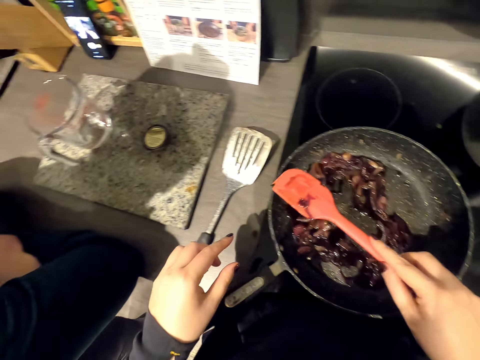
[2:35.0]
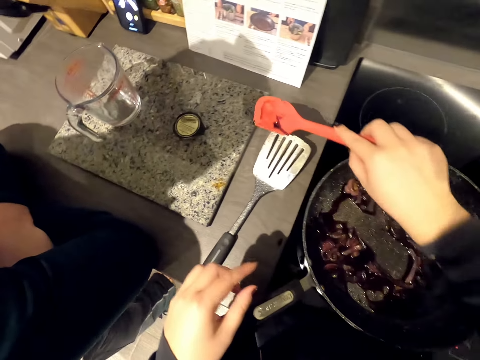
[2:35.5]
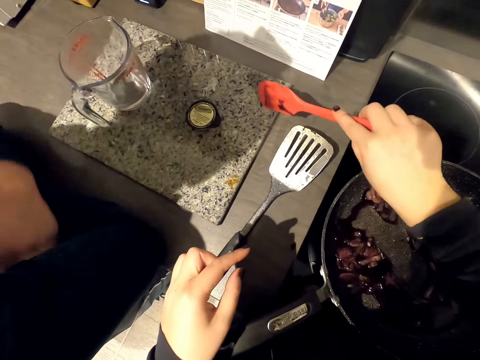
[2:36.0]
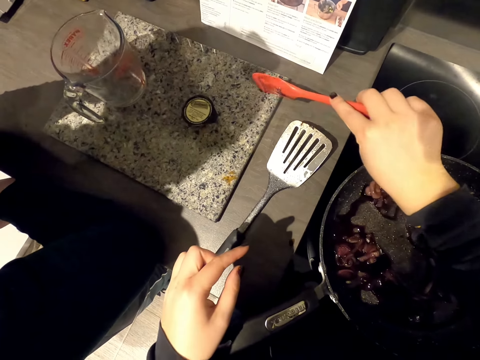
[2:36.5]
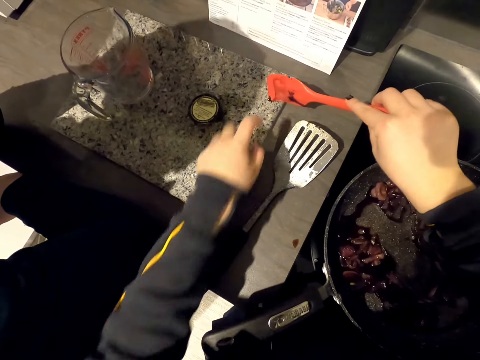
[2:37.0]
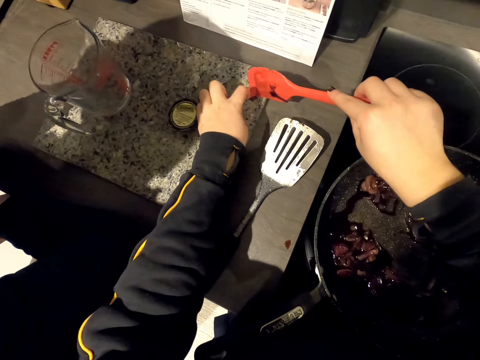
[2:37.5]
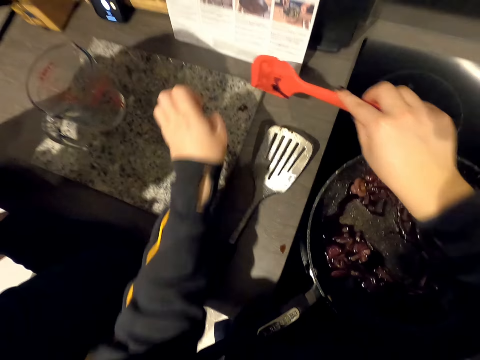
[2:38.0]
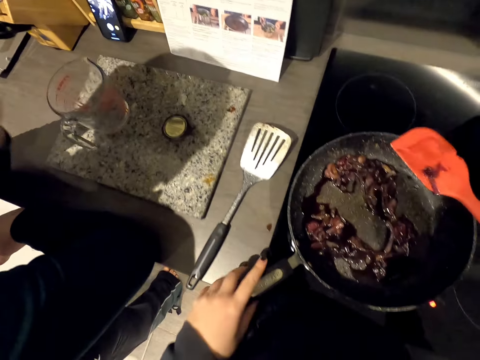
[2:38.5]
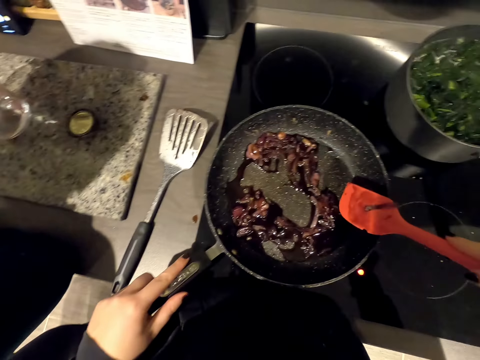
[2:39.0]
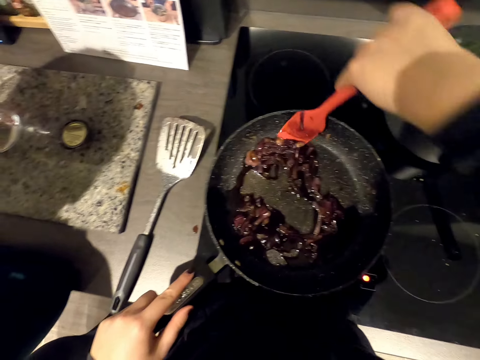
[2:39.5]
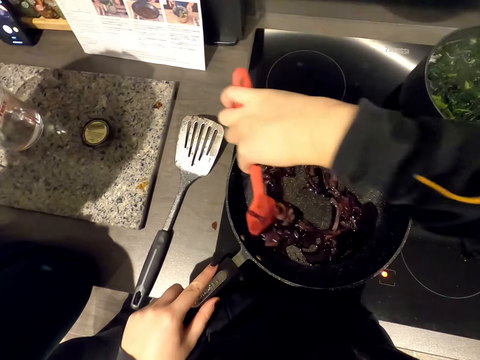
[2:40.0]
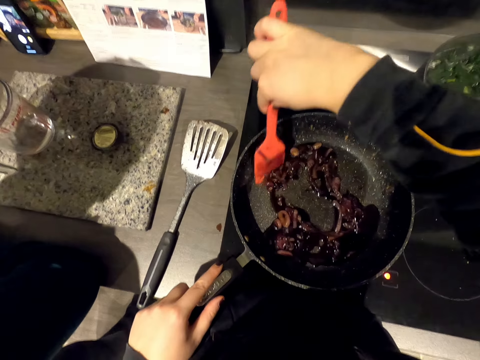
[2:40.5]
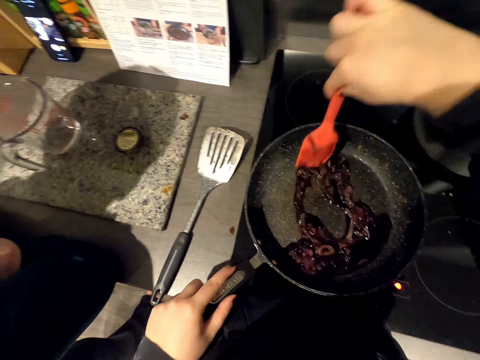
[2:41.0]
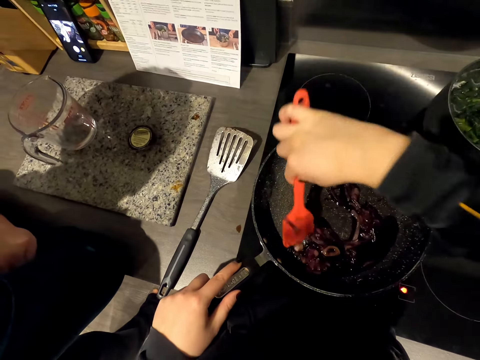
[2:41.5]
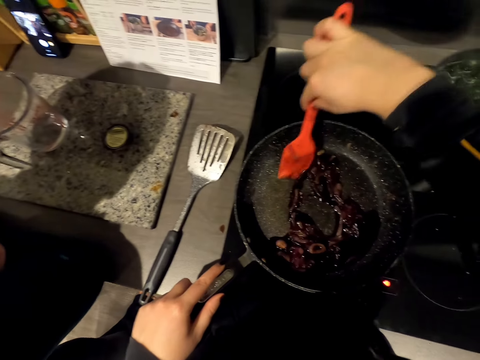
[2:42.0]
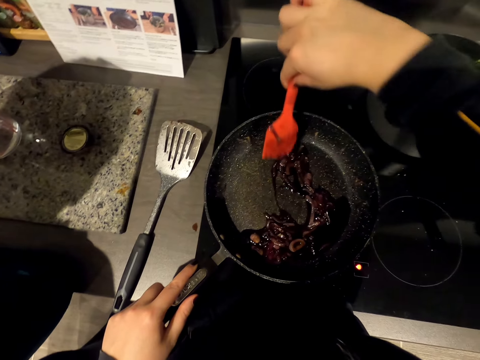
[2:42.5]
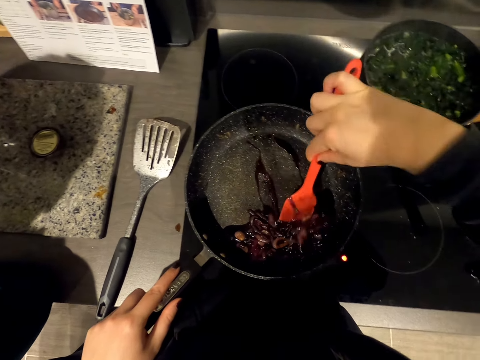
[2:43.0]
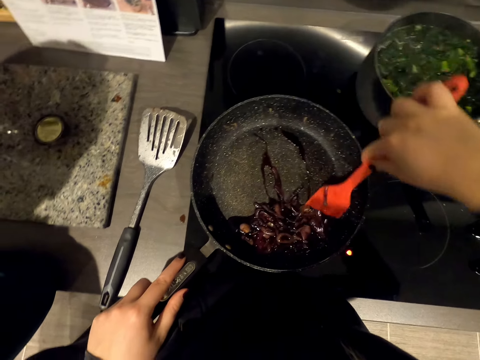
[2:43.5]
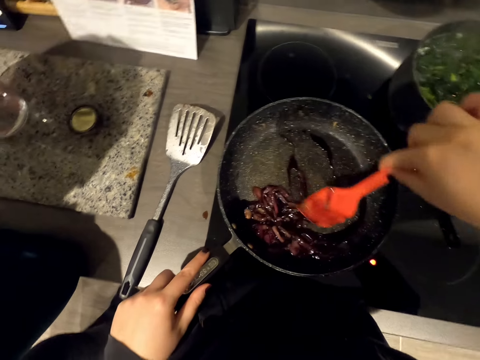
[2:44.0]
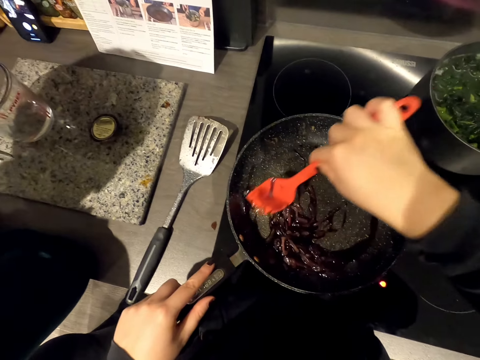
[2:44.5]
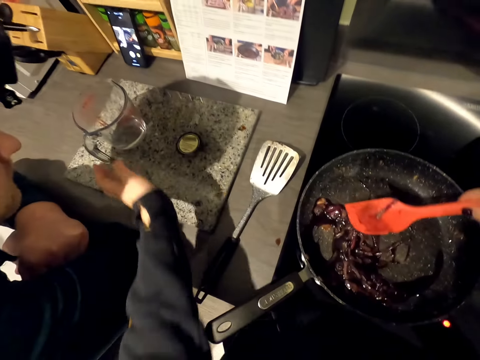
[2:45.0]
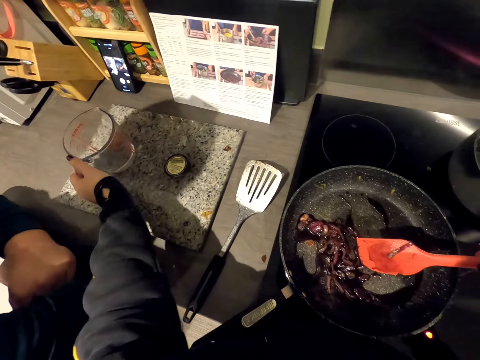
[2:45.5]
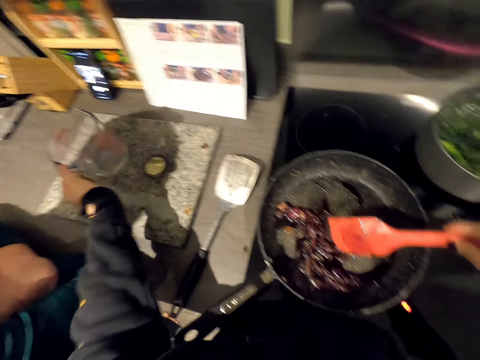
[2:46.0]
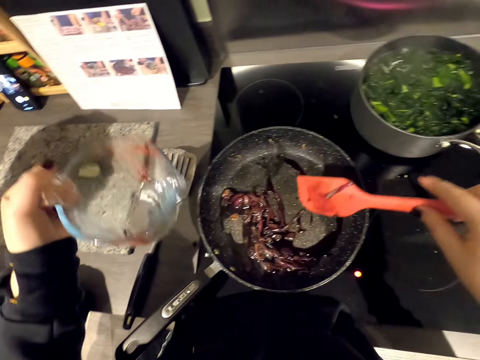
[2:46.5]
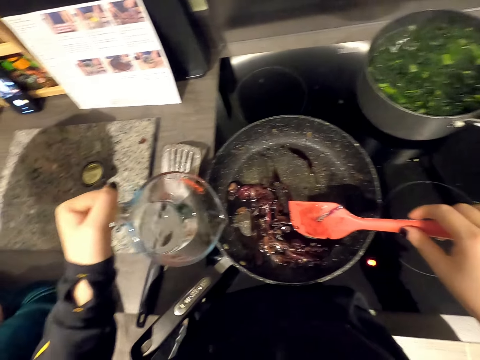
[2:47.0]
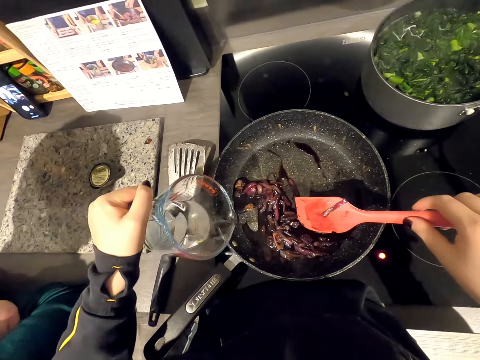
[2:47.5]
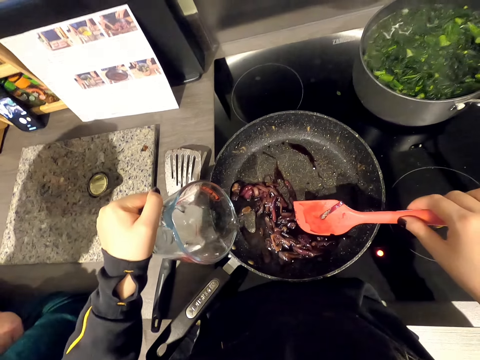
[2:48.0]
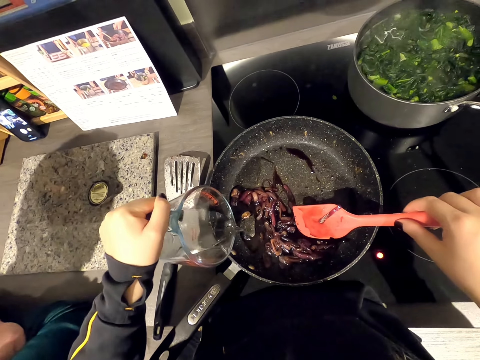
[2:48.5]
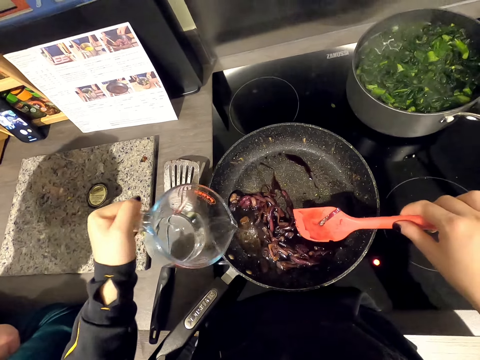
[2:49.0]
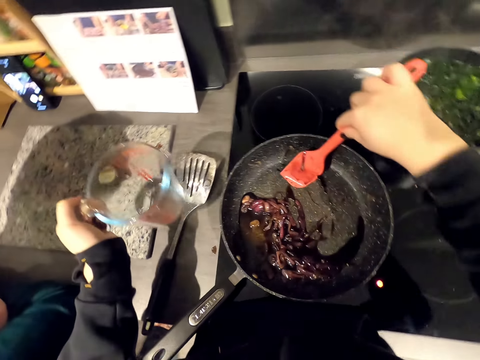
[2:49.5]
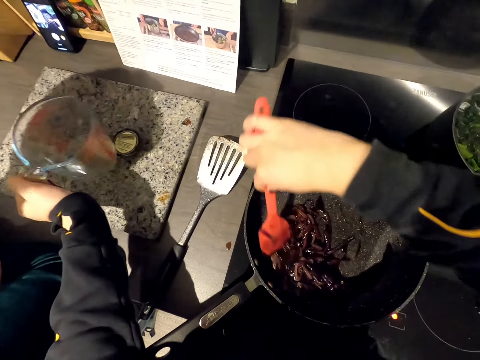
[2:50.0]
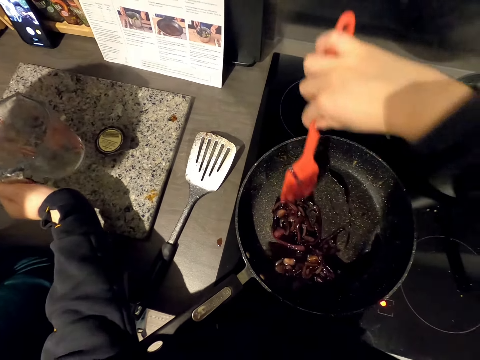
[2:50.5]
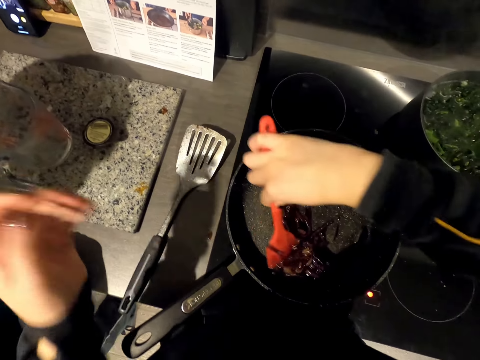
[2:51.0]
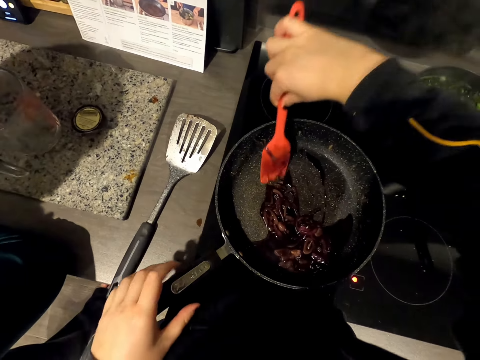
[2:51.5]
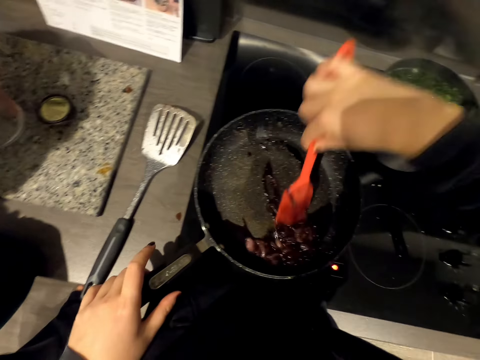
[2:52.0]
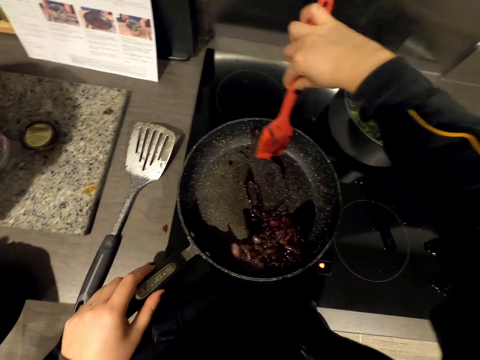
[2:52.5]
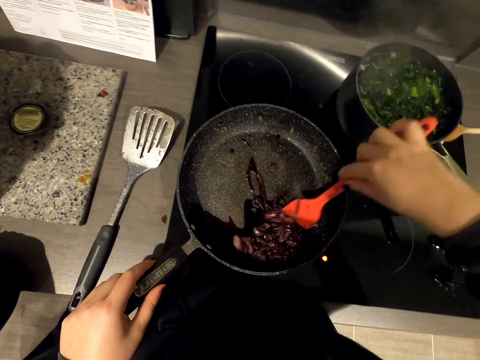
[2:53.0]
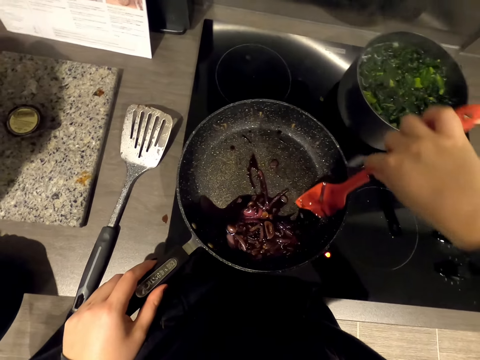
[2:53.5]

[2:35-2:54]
The camera wearer puts a little food in the chopping board. They stir food. They pick up the measuring jug. They pour water in the pan. They put the measuring jug on the kitchen counter. They stir gravy sauce in the pan.

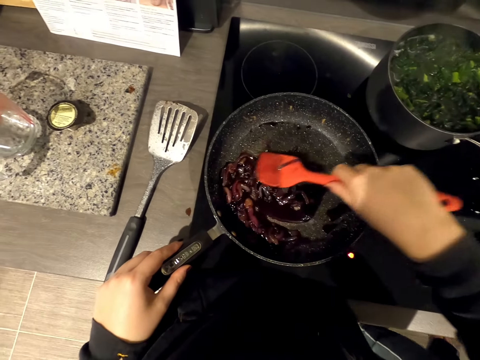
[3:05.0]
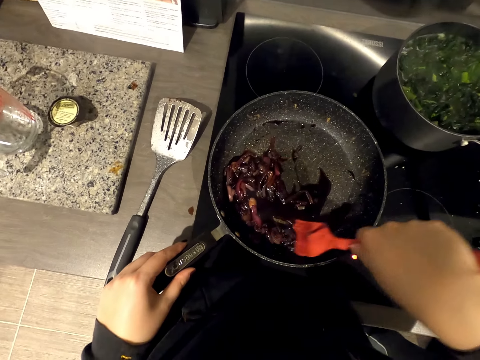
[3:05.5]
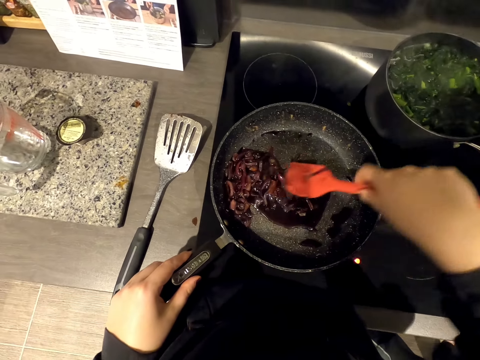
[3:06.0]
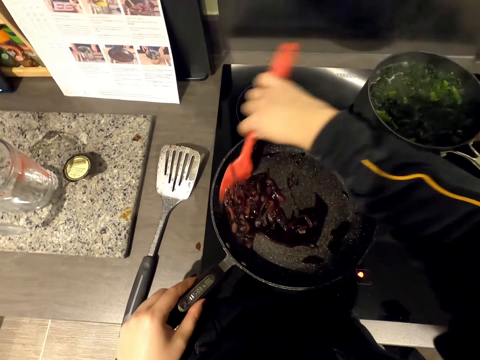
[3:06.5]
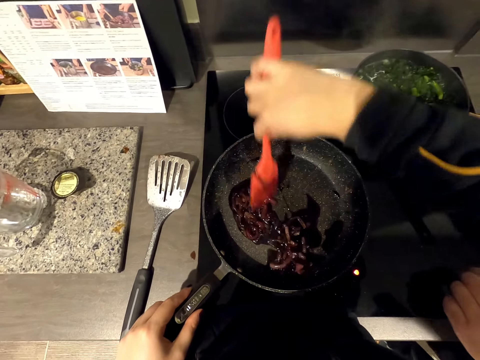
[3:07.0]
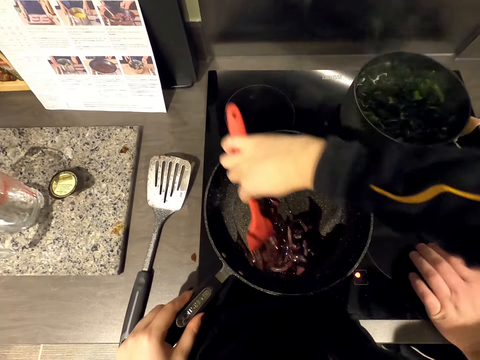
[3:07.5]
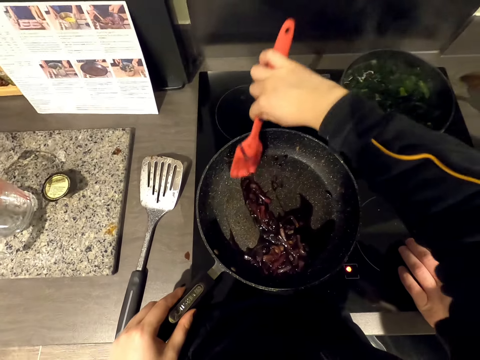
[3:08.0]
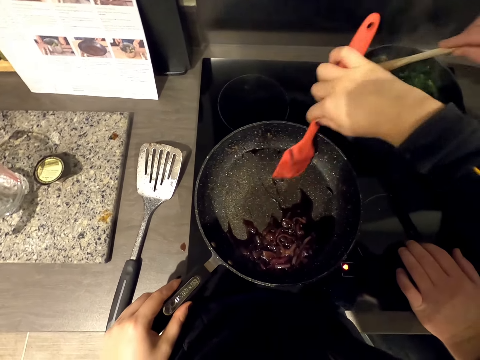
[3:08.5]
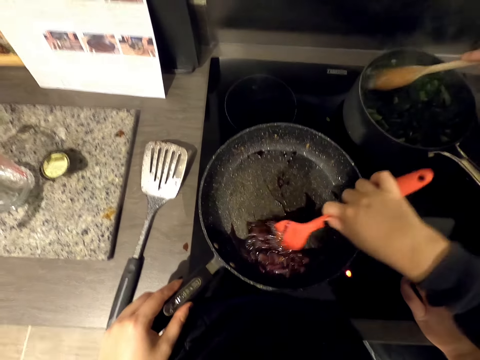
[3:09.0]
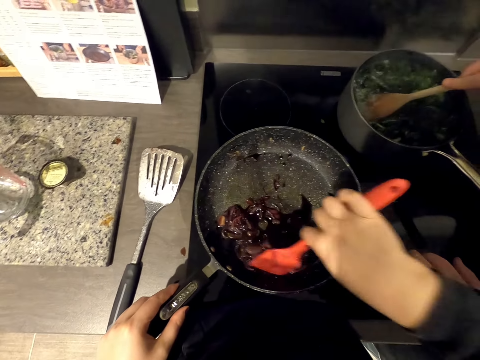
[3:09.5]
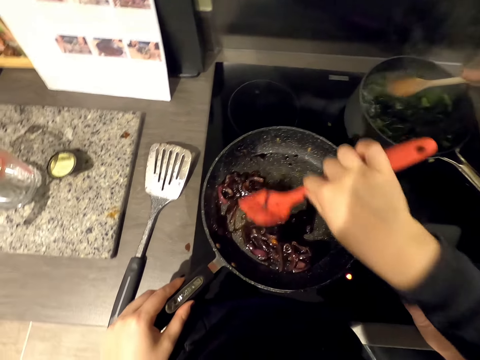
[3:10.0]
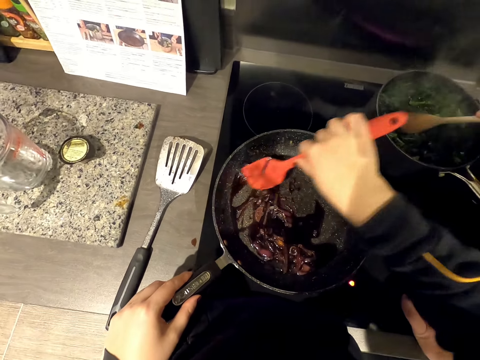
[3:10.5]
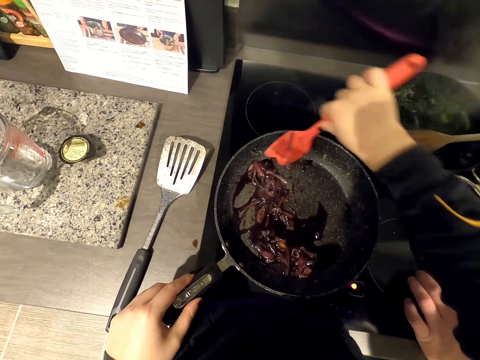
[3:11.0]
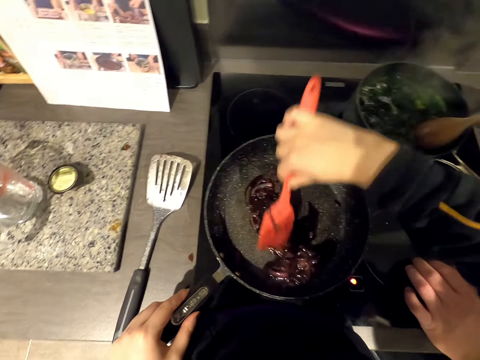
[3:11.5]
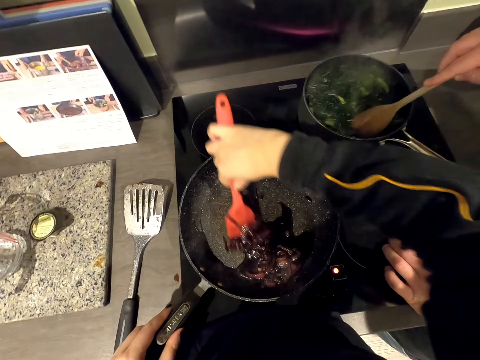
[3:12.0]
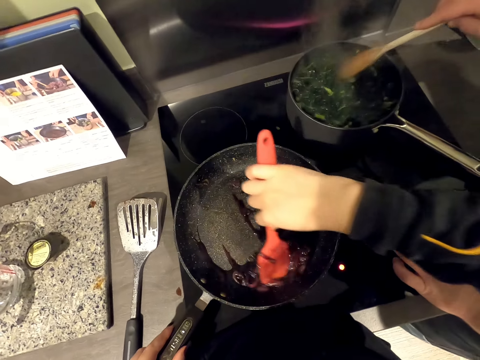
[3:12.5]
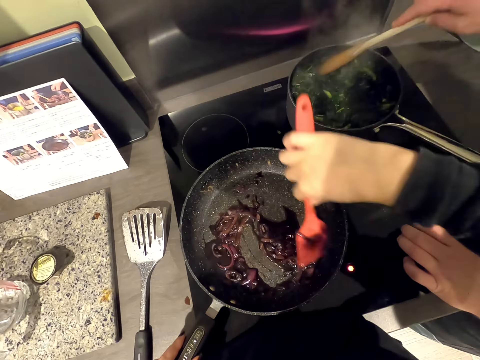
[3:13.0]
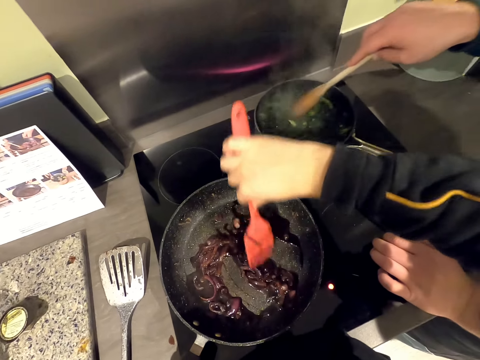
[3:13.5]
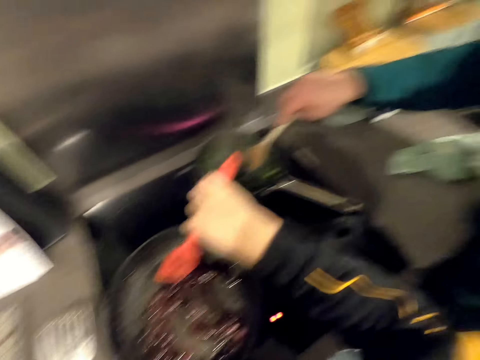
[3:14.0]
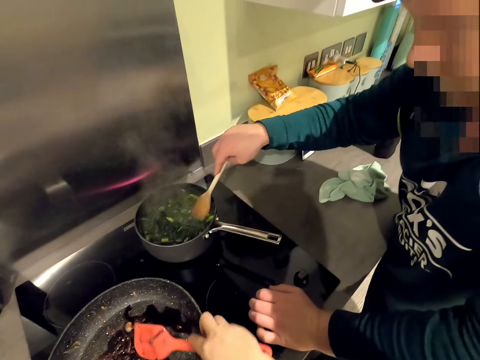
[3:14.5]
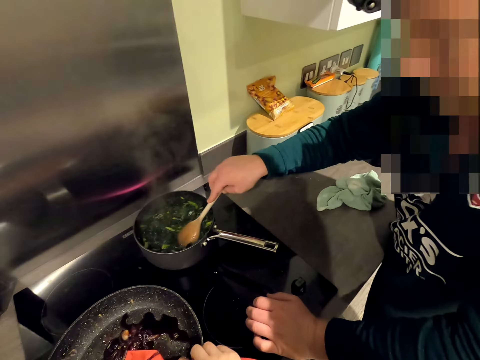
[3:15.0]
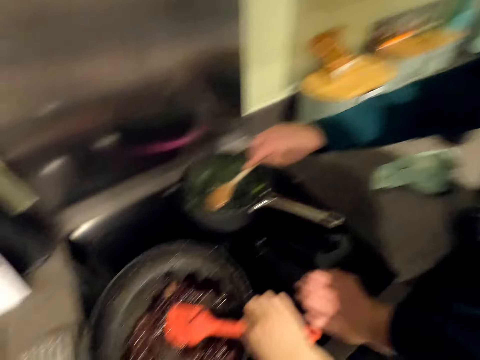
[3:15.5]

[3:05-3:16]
A man stirs food. The camera wearer stirs food. The man stirs something in the cooking pot.
